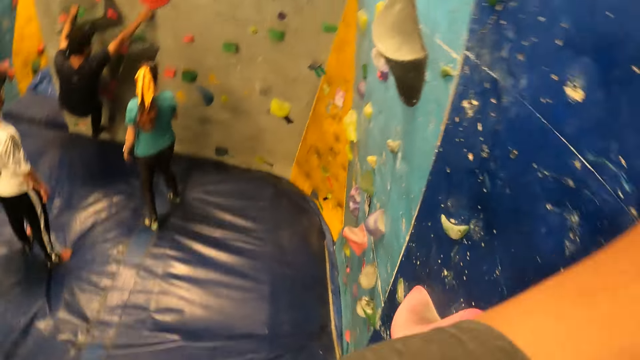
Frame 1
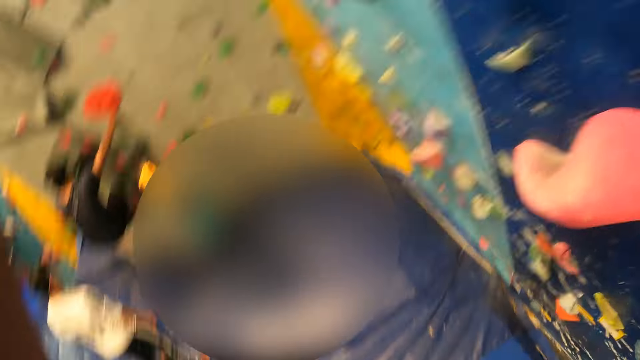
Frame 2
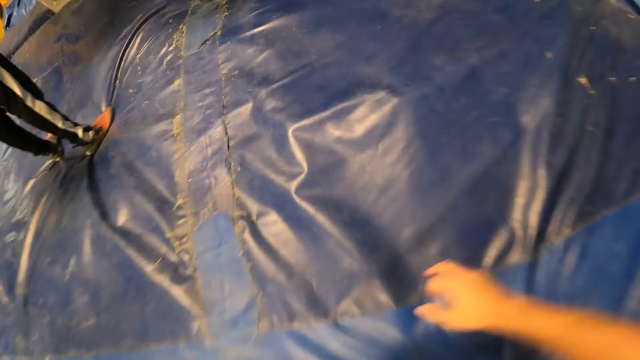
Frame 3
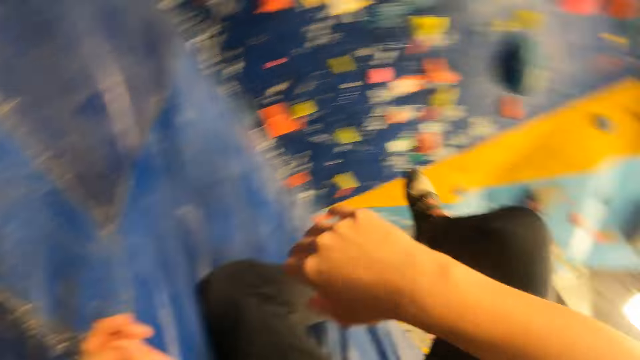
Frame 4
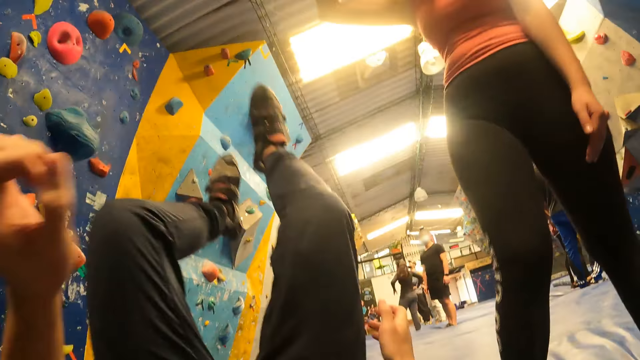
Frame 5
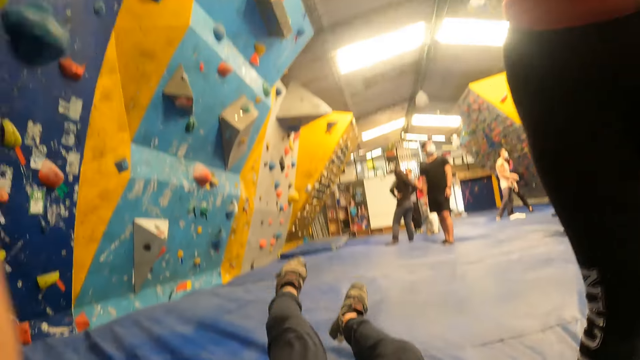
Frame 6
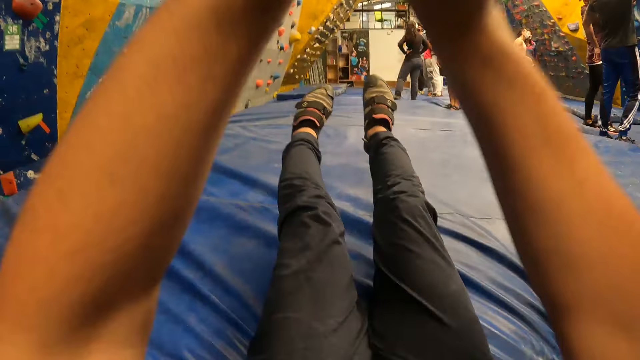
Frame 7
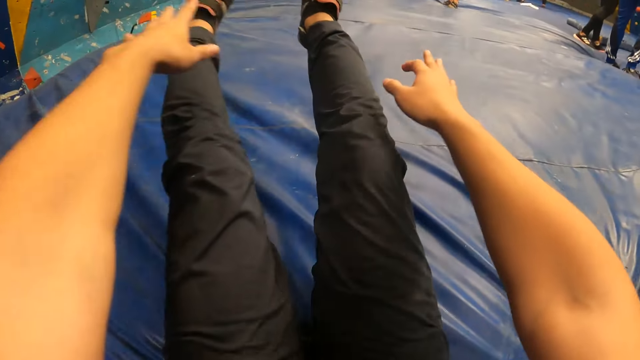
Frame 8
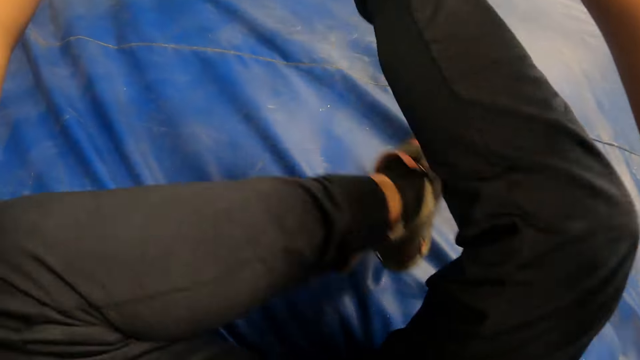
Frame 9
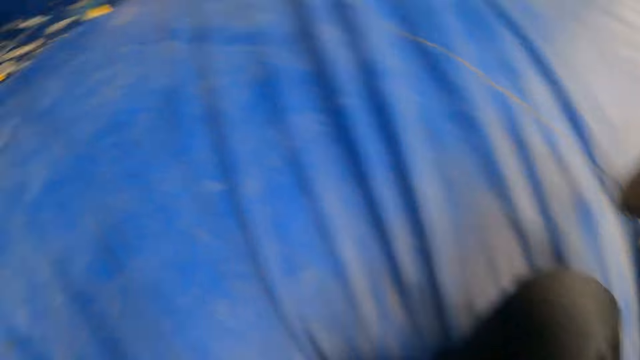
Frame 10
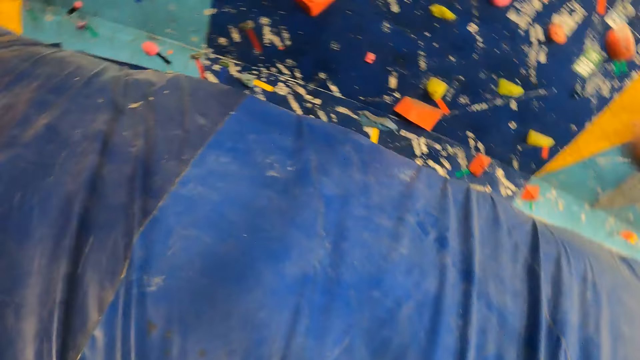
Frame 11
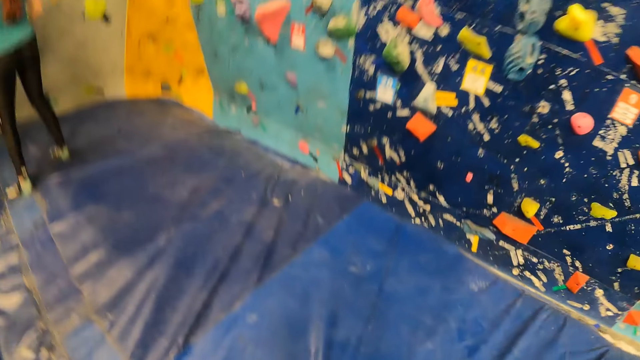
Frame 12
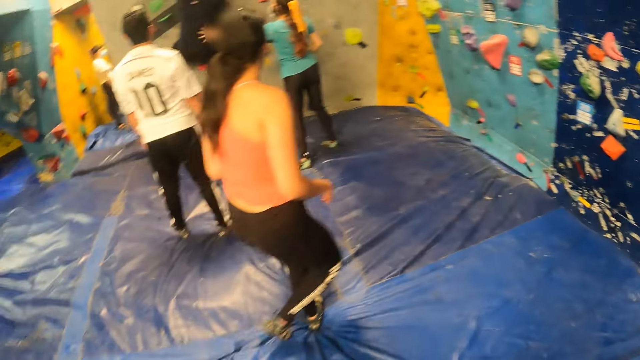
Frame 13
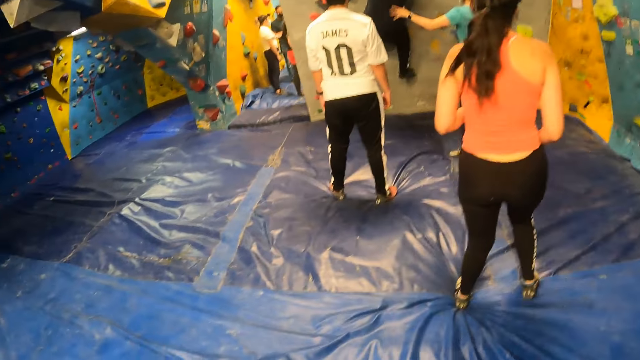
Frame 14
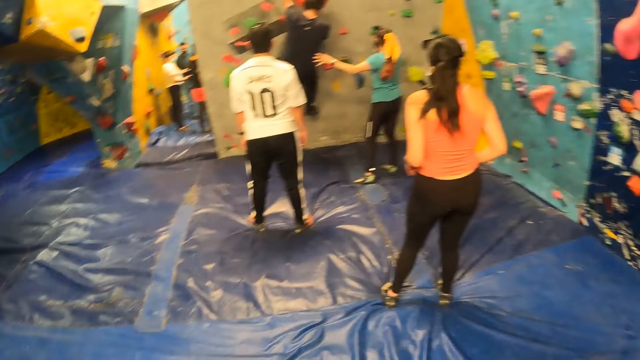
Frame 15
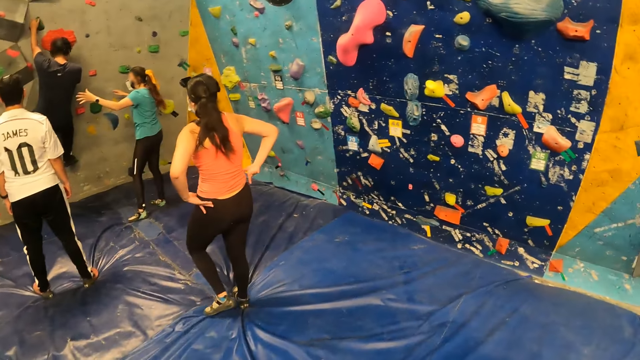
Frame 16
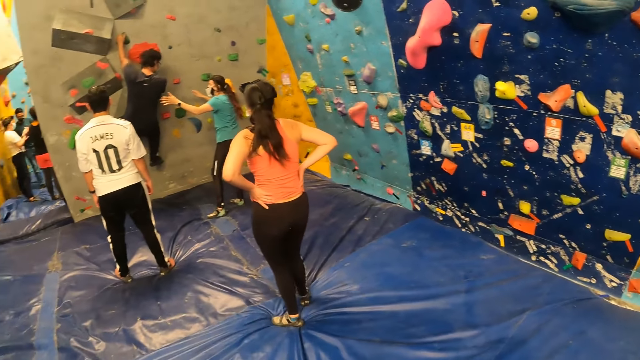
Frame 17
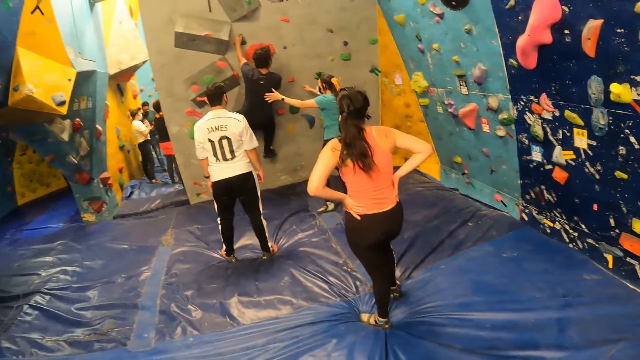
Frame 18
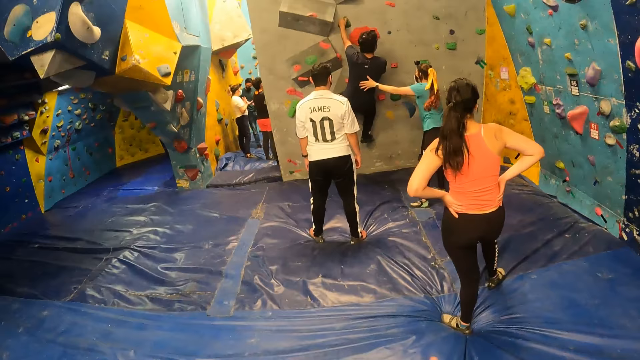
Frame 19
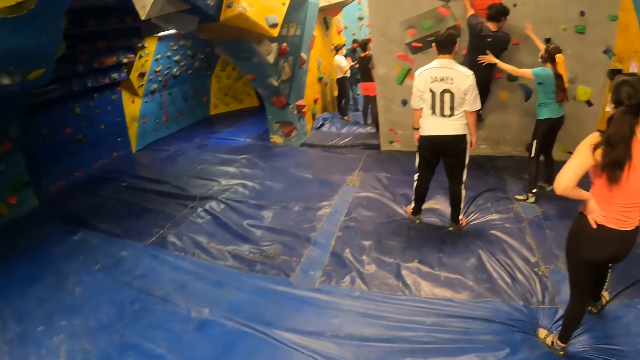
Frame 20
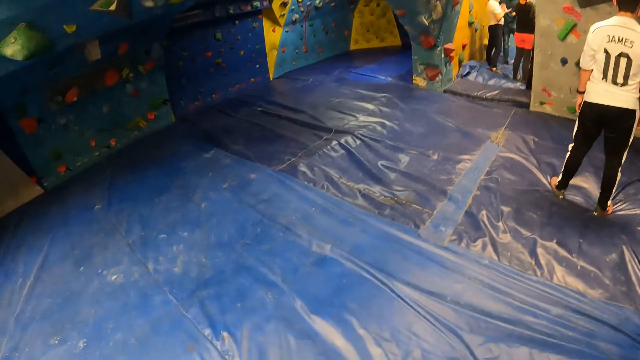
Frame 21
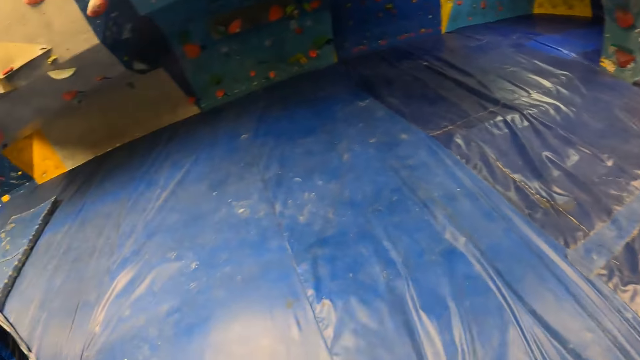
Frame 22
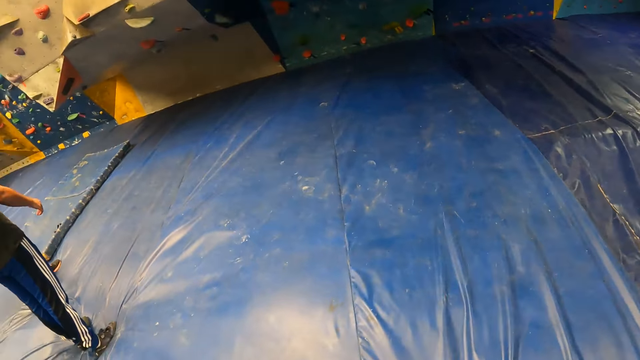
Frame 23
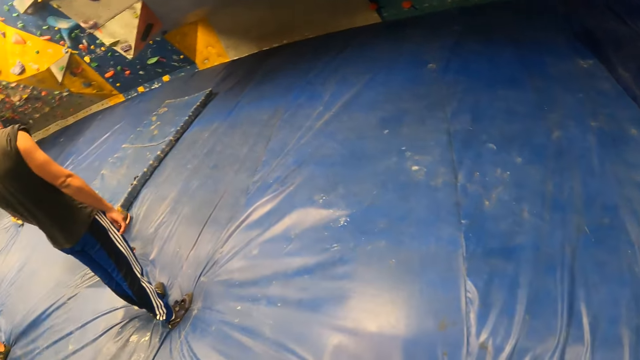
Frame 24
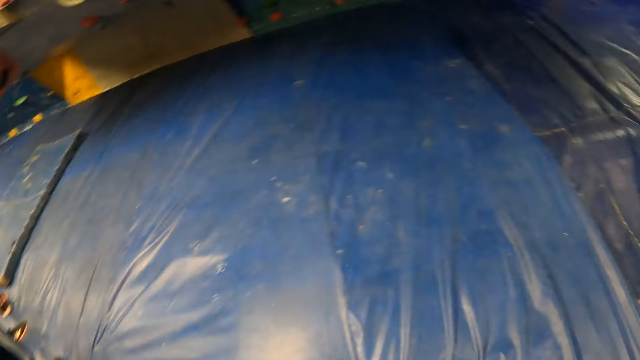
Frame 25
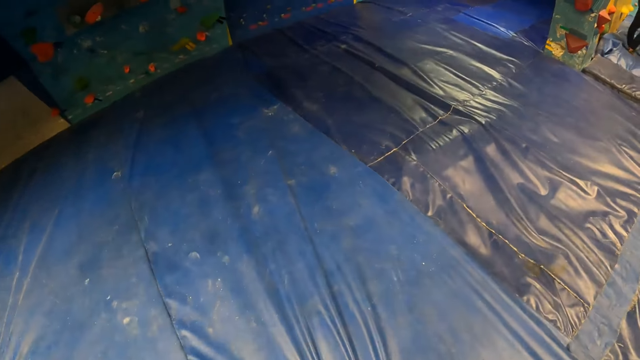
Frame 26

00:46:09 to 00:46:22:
The camera wearer interacts with a woman. They fall down. They stand up. The woman puts her hands on her waist. The camera wearer looks around.

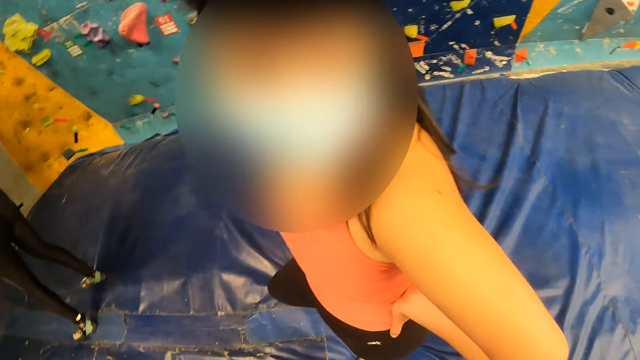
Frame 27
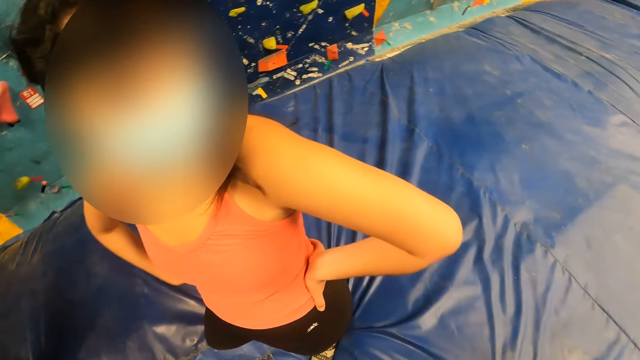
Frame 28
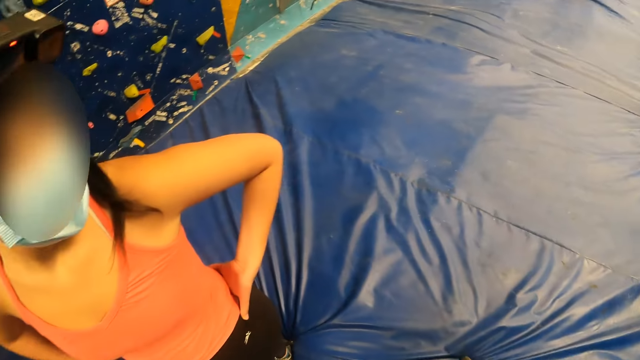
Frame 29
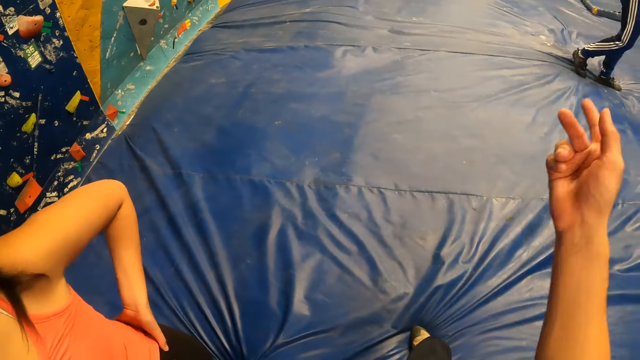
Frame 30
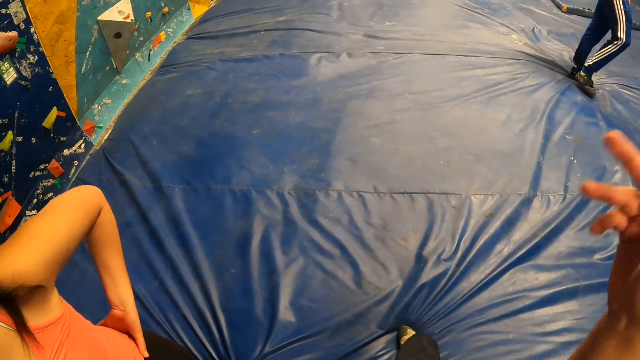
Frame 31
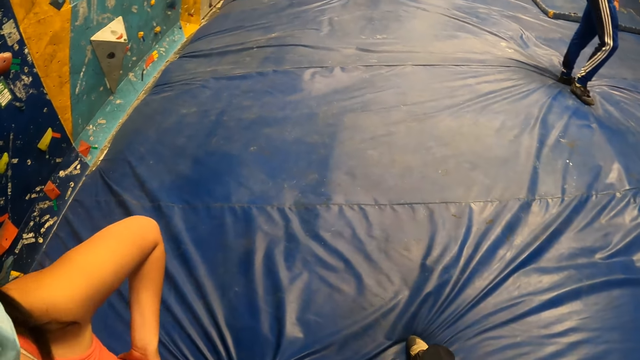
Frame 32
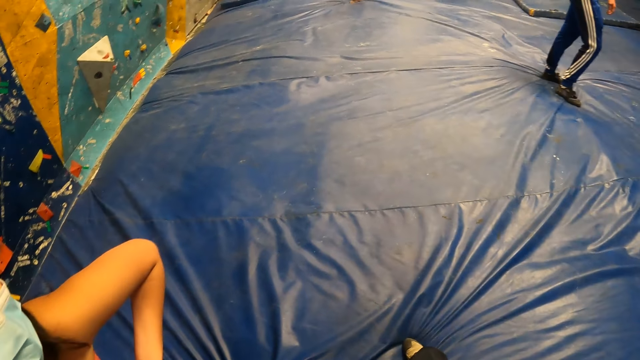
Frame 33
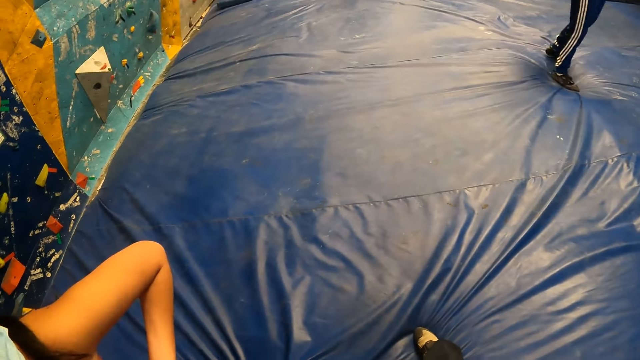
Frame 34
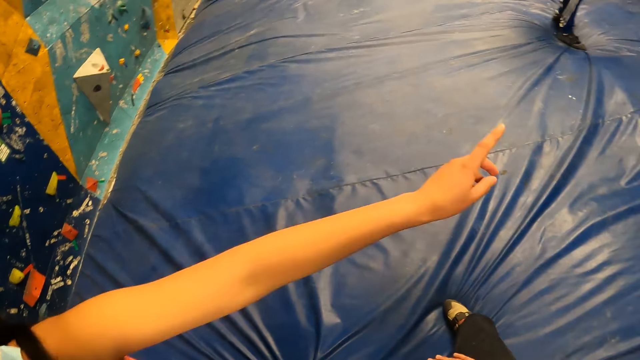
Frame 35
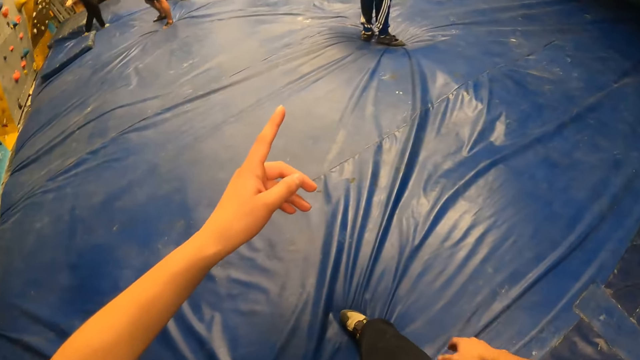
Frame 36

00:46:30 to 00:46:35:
The camera wearer interacts with the woman.

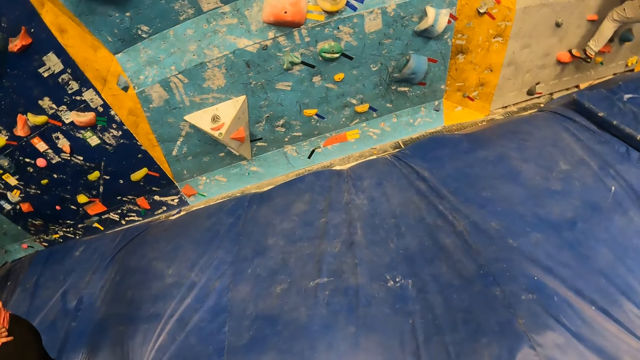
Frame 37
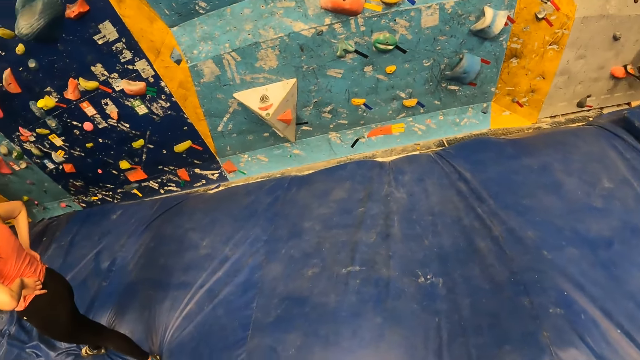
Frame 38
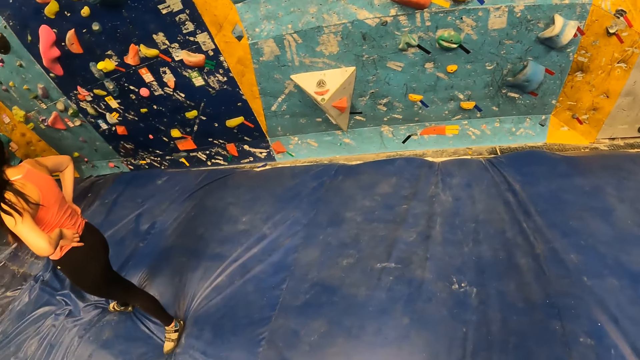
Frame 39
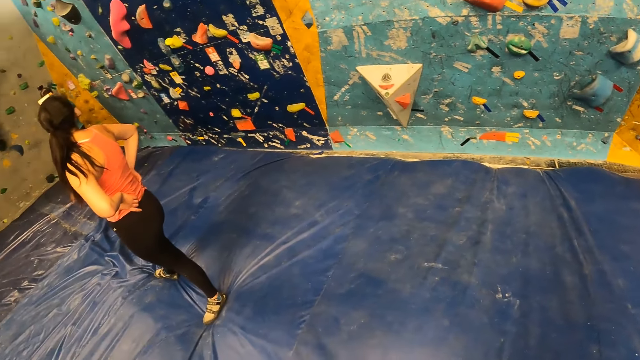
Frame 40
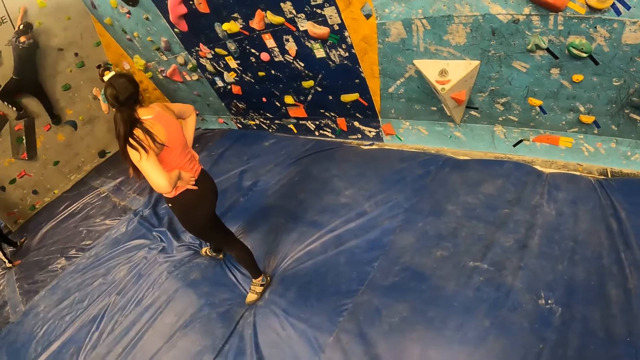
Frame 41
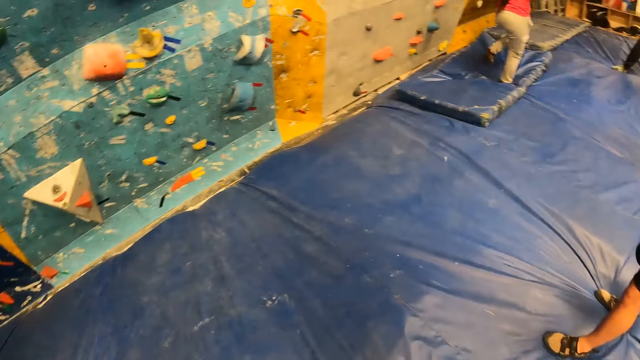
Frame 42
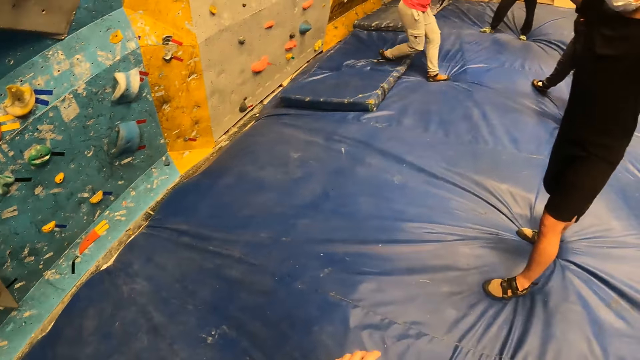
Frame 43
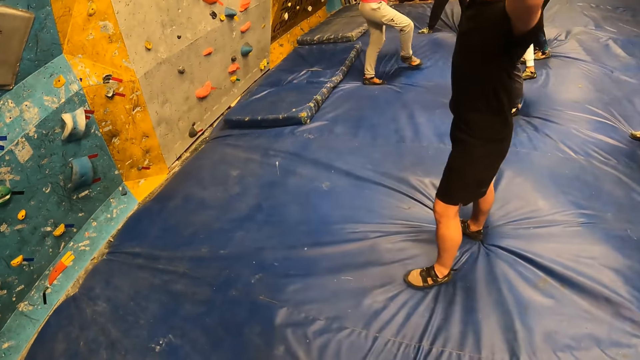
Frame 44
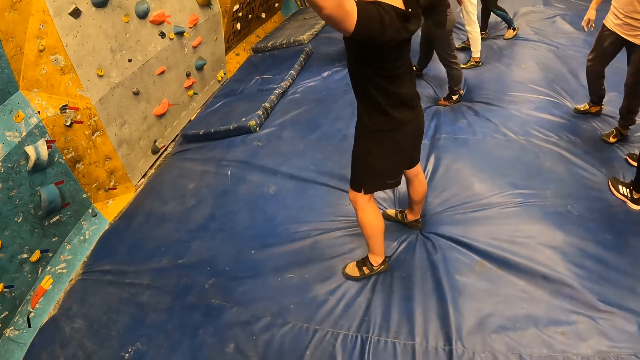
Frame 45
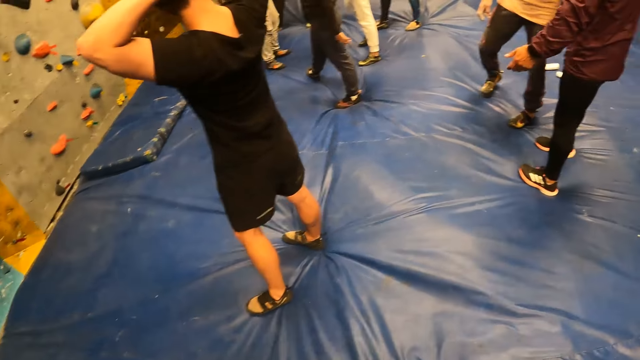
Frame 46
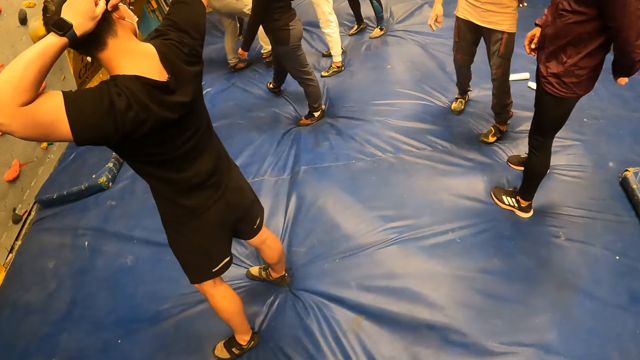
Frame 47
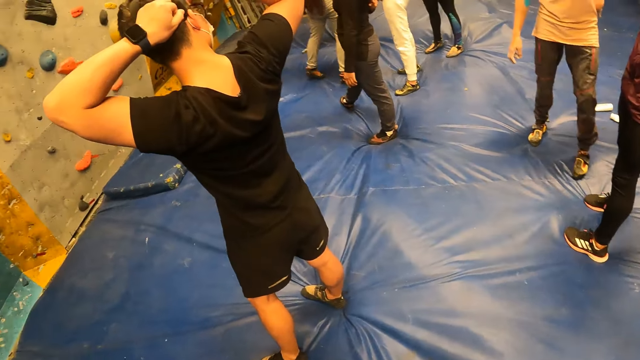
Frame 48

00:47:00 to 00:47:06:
A woman touches her face with her left hand. A man folds his left hand behind his back.
